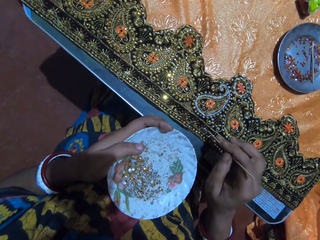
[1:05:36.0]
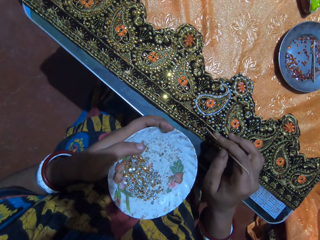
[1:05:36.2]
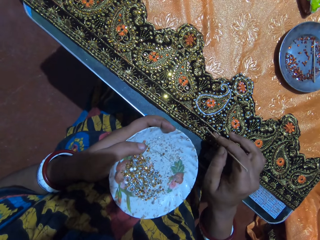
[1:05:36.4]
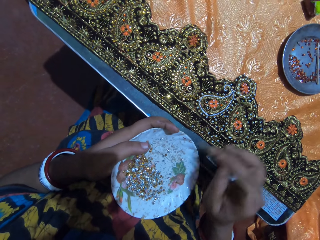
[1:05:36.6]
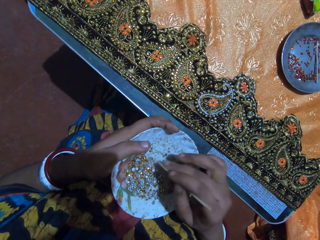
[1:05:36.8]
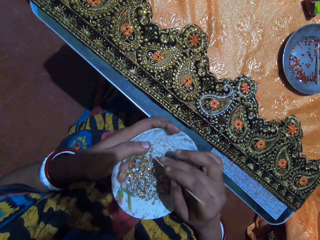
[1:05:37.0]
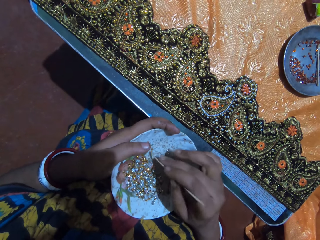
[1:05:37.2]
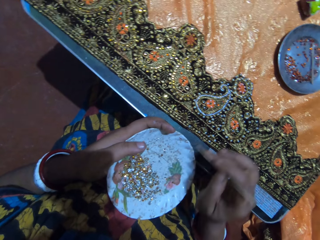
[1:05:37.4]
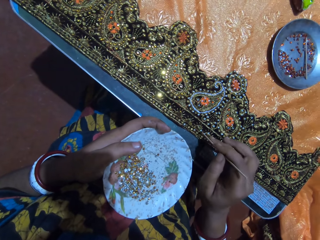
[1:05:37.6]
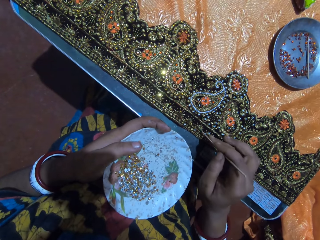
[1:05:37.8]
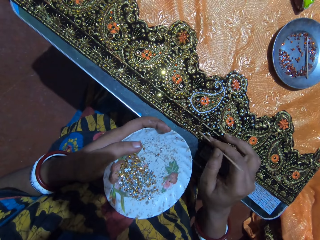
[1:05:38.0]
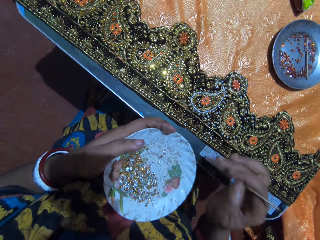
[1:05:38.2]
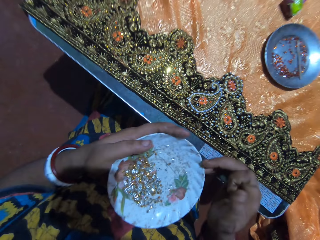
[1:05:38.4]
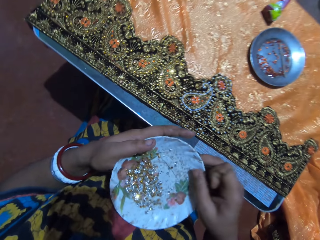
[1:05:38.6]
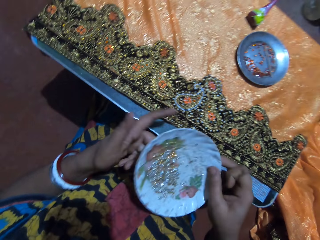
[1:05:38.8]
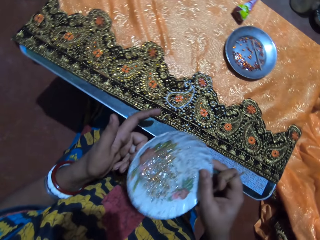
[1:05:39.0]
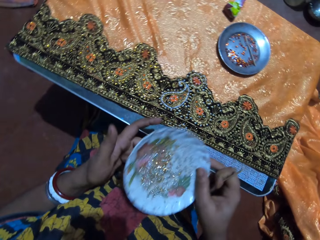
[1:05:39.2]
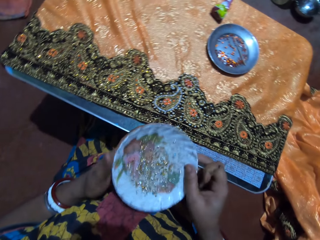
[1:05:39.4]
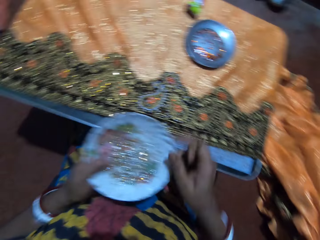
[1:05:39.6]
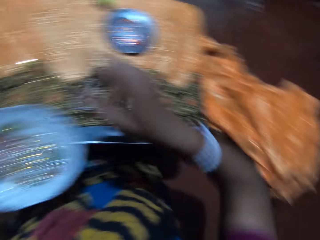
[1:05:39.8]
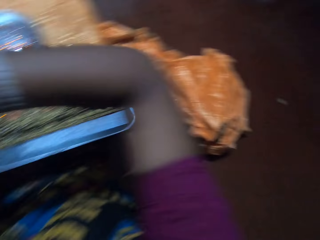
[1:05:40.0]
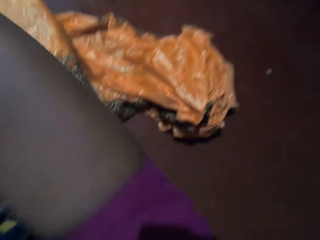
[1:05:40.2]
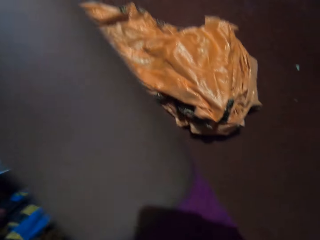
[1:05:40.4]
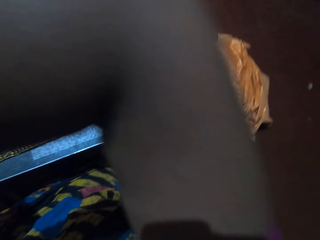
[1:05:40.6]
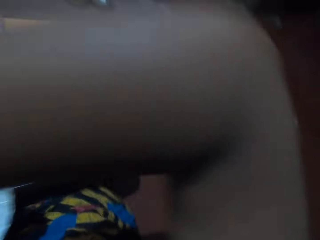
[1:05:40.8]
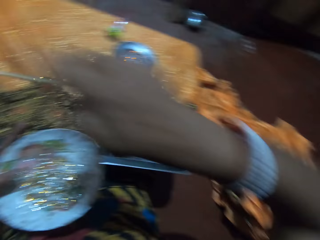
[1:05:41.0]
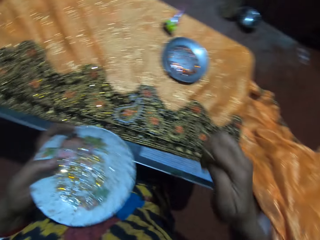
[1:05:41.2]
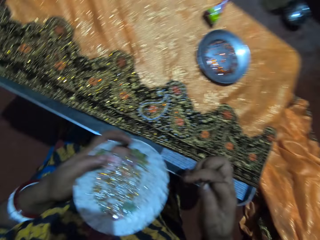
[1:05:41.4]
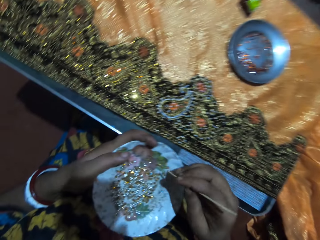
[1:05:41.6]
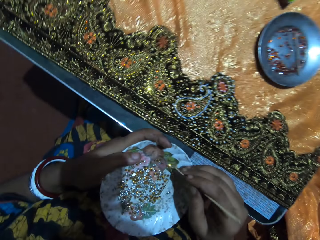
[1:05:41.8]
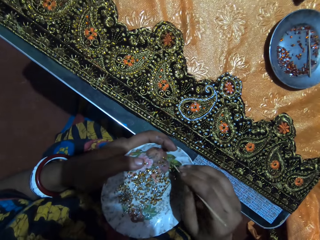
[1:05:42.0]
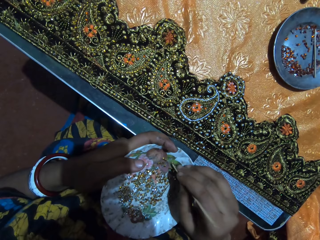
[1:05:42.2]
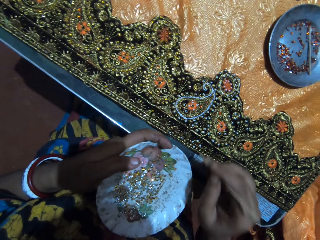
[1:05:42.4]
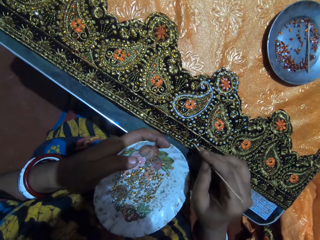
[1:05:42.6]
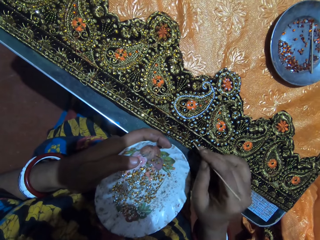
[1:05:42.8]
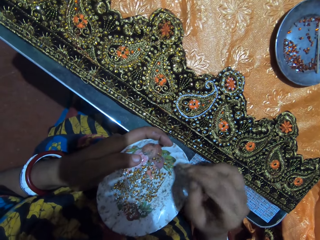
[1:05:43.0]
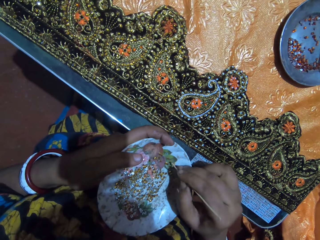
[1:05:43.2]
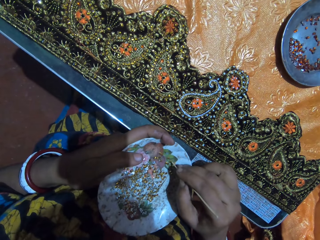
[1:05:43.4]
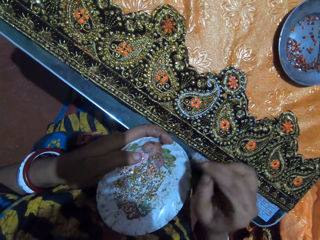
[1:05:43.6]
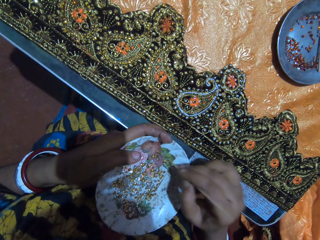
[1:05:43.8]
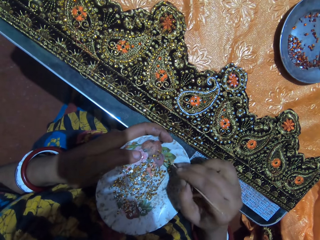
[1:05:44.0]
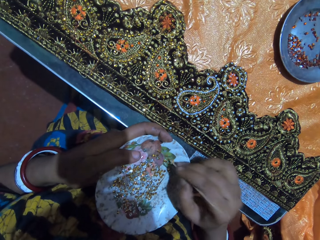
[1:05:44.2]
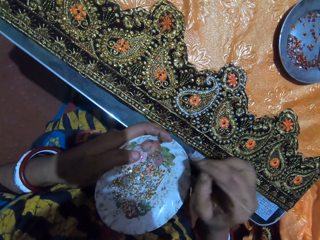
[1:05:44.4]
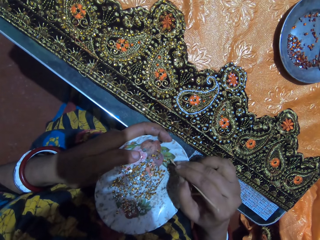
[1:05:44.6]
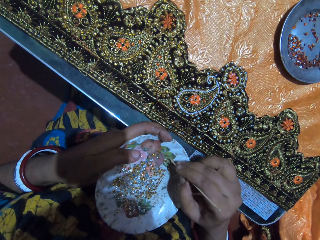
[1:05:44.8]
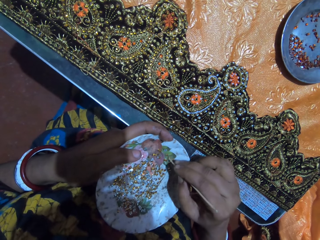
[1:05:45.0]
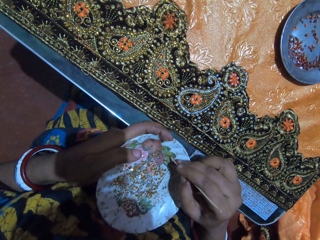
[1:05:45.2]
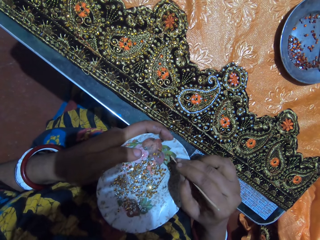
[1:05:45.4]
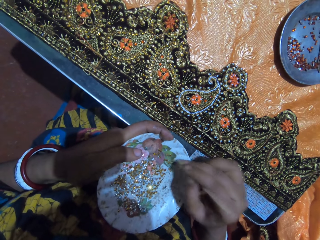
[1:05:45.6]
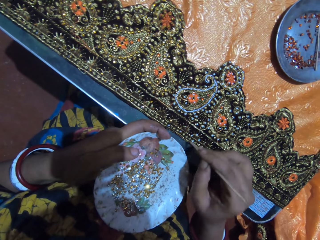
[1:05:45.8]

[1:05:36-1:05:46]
The camera wearer picks a crystal from the plate with the stick in her right hand. She puts the crystal on the glued part of the fabric with the stick in her right hand. She picks a crystal from the plate with the stick in her right hand. She puts the crystal on the glued part of the fabric with the stick in her right hand. She passes the plate to her right hand. She shakes the plate with the beads with her right hand. She passes the plate to her left hand. She lifts her right hand. She picks a crystal from the plate with the stick in her right hand. She puts the crystal on the glued part of the fabric with the stick in her right hand. She picks a crystal from the plate with the stick in her right hand.

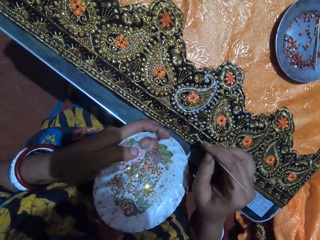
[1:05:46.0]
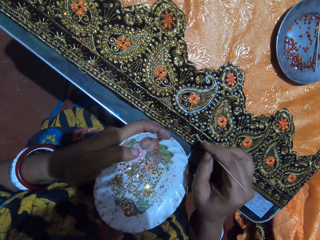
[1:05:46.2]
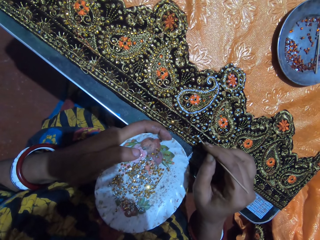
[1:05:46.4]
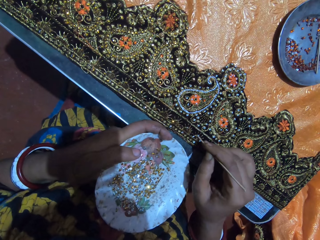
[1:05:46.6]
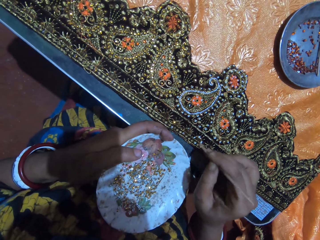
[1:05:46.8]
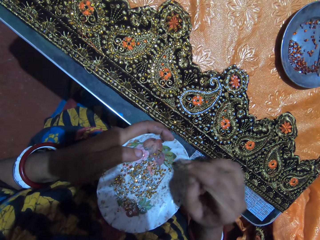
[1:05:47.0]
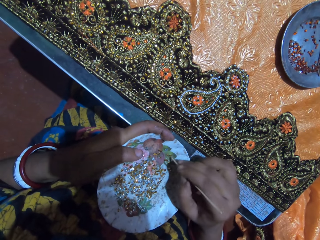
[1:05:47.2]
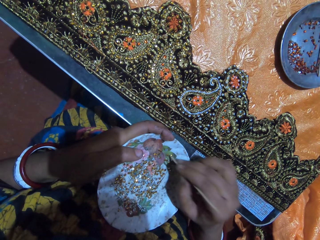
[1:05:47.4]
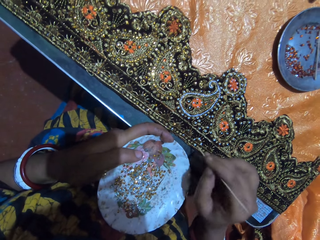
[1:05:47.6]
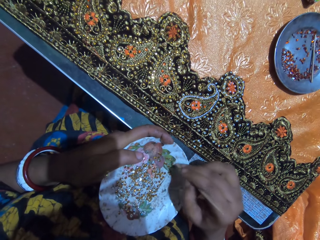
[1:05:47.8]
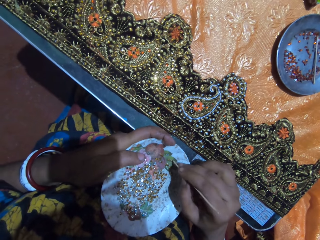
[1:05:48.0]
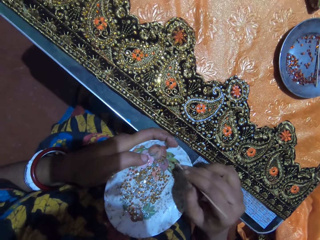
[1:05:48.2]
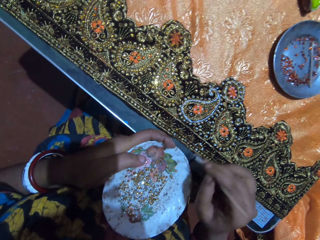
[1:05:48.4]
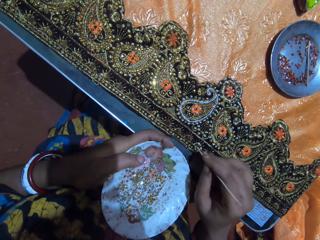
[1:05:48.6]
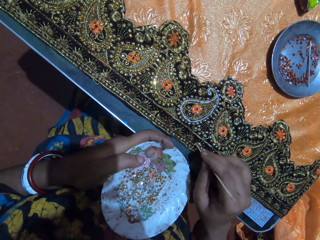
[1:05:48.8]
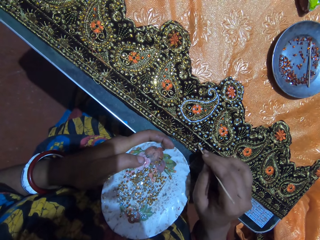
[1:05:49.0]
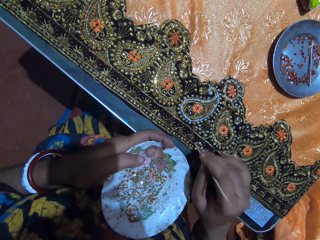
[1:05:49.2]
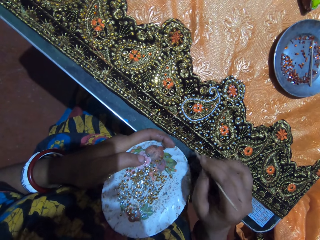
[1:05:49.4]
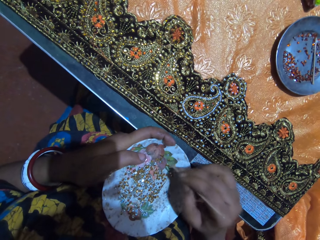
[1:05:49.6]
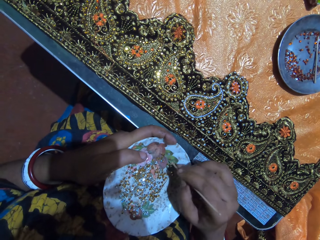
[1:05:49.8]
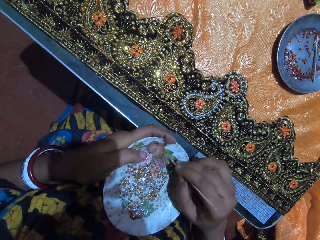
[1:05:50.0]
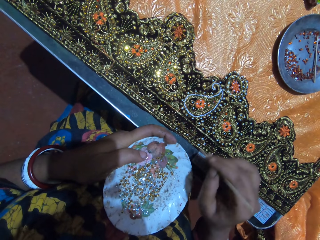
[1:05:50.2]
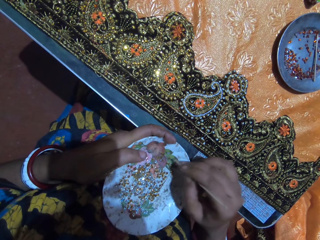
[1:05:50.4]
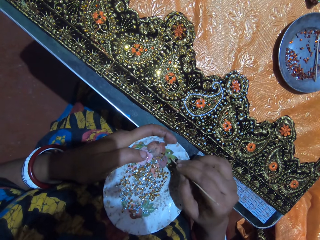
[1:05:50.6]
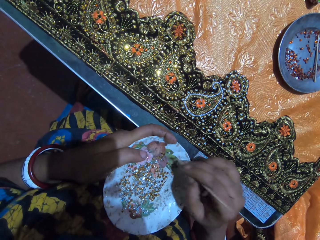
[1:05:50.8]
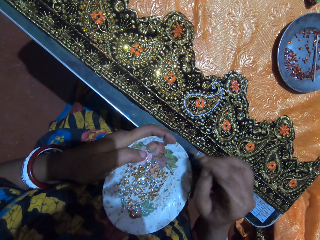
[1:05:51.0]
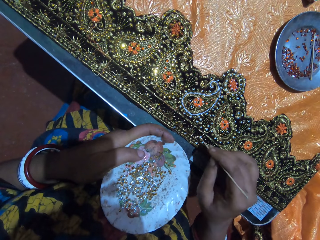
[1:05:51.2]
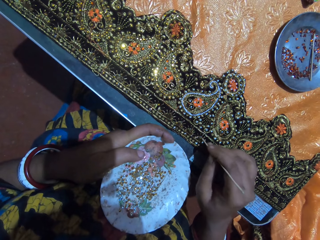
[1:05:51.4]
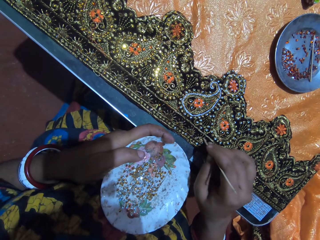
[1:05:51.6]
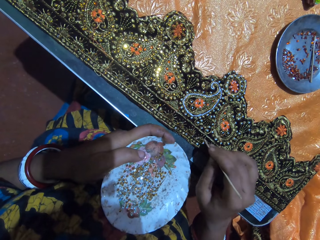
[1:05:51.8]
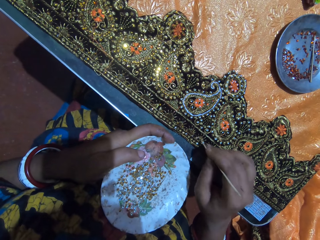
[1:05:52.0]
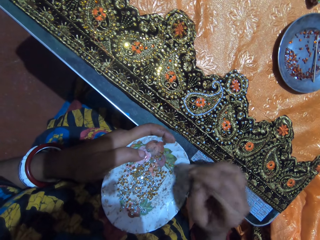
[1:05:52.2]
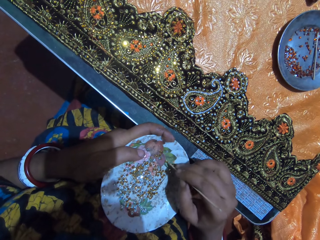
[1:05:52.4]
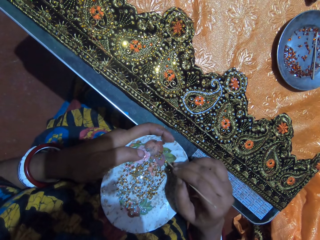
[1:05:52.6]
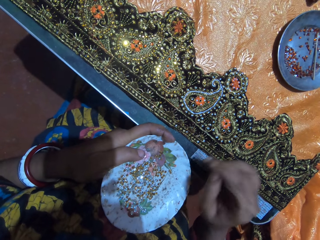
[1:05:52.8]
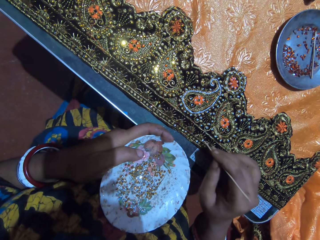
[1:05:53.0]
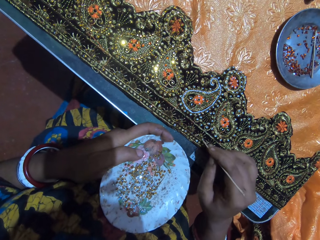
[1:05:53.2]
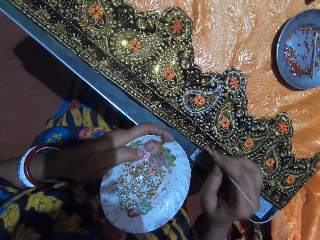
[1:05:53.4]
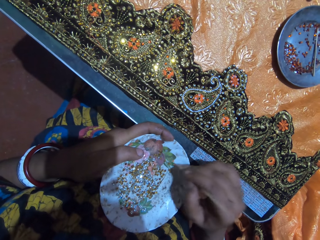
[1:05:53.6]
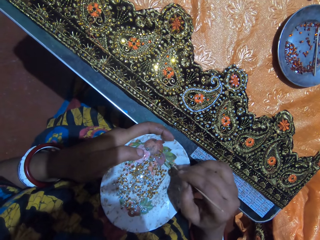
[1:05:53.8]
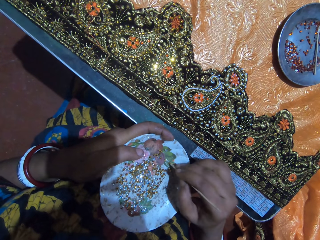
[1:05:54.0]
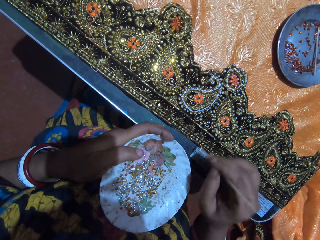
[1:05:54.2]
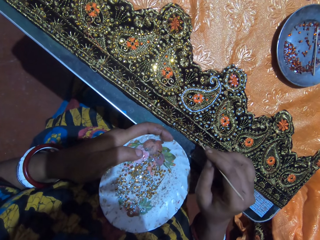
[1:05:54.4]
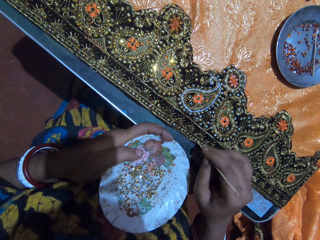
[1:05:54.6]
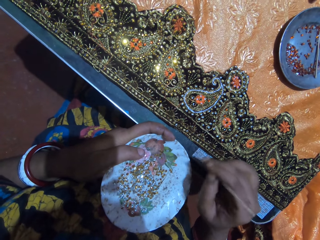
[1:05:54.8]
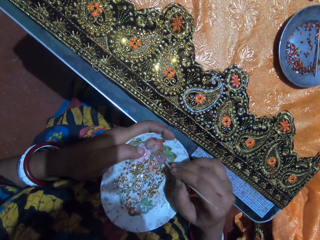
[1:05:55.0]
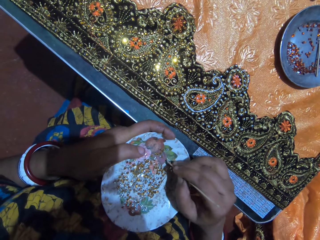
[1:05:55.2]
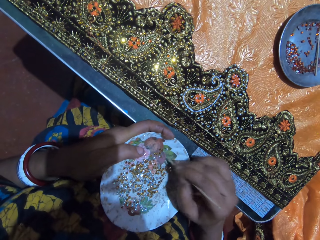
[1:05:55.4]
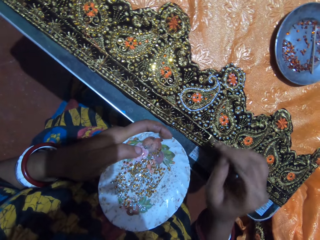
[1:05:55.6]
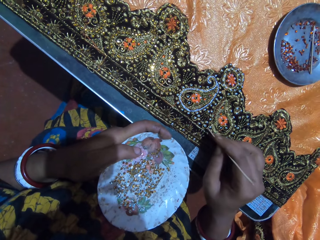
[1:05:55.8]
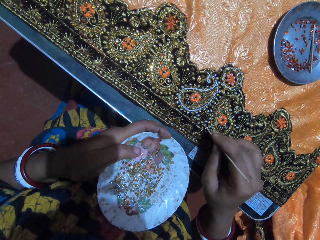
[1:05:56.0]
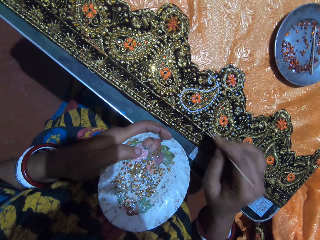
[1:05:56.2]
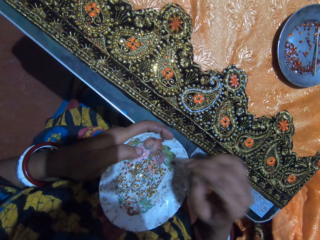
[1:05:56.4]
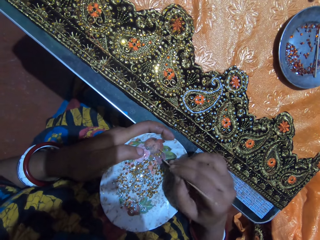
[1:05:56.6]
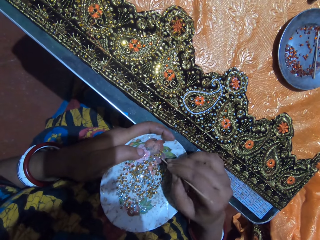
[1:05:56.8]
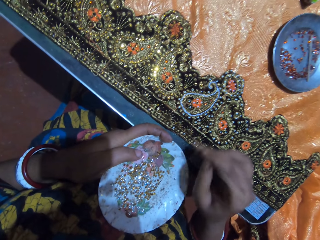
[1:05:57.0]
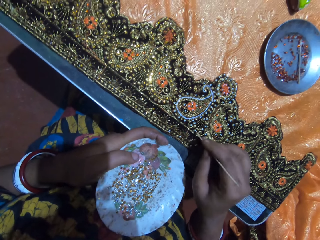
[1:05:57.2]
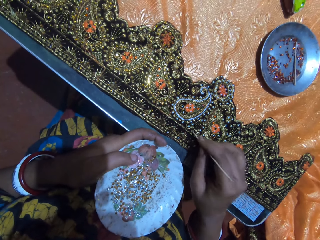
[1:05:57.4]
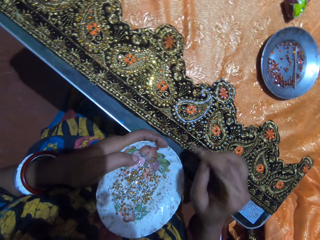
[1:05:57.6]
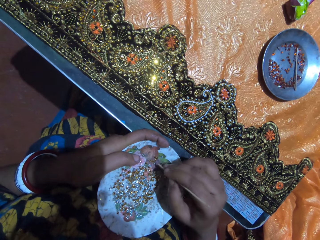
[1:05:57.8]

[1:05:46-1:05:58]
The camera wearer puts the crystal on the glued part of the fabric with the stick in her right hand. She picks a crystal from the plate with the stick in her right hand. She puts the crystal on the glued part of the fabric with the stick in her right hand. She picks a crystal from the plate with the stick in her right hand. She puts the crystal on the glued part of the fabric with the stick in her right hand. She picks a crystal from the plate with the stick in her right hand. She puts the crystal on the glued part of the fabric with the stick in her right hand. She picks a crystal from the plate with the stick in her right hand. She puts the crystal on the glued part of the fabric with the stick in her right hand. She picks a crystal from the plate with the stick in her right hand. She puts the crystal on the glued part of the fabric with the stick in her right hand. She picks a crystal from the plate with the stick in her right hand. She puts the crystal on the glued part of the fabric with the stick in her right hand.
